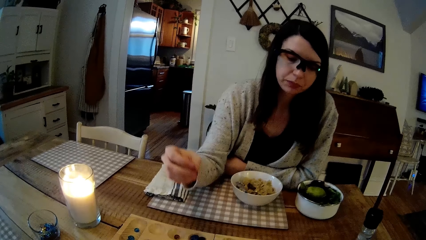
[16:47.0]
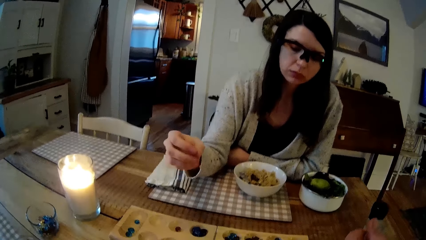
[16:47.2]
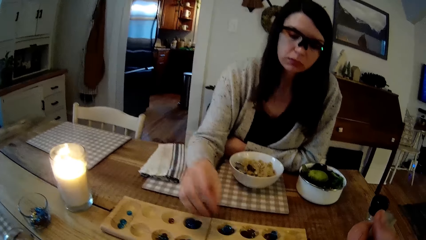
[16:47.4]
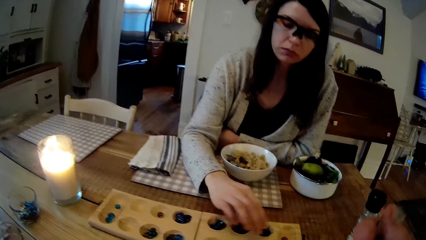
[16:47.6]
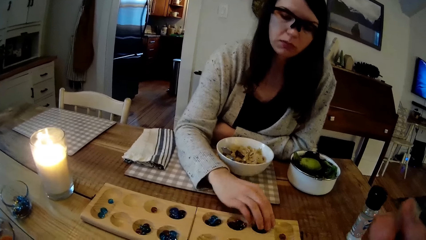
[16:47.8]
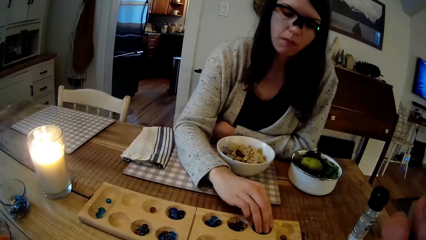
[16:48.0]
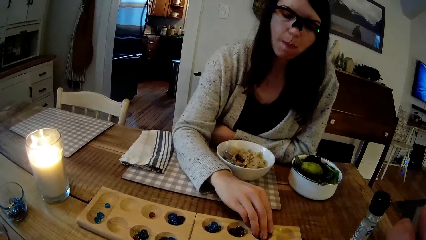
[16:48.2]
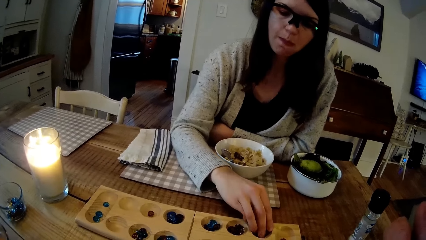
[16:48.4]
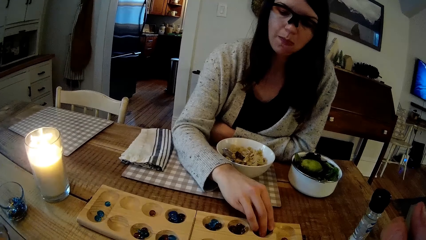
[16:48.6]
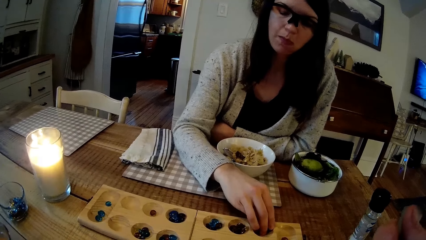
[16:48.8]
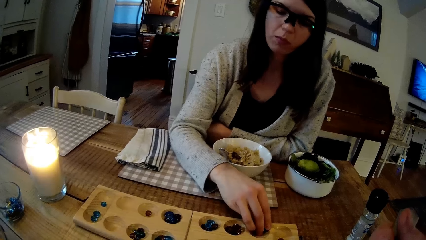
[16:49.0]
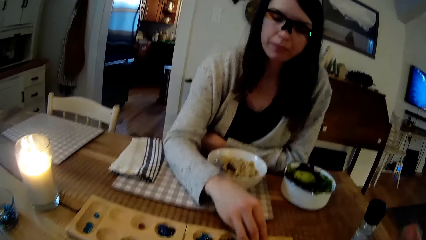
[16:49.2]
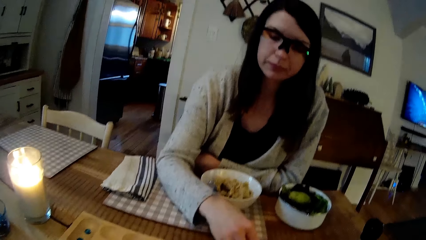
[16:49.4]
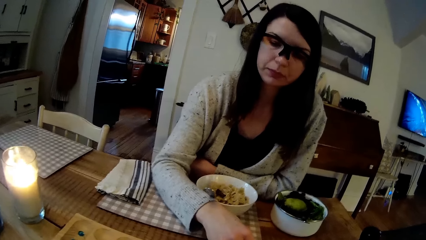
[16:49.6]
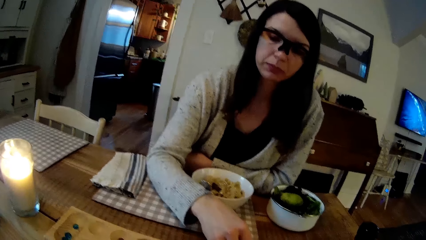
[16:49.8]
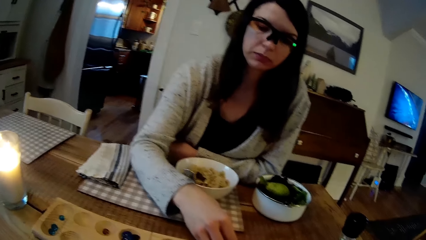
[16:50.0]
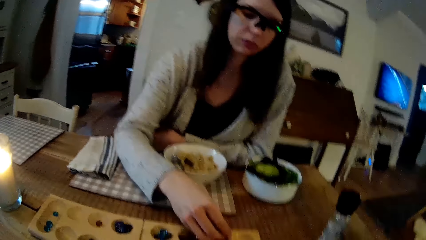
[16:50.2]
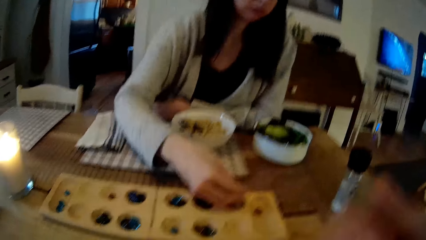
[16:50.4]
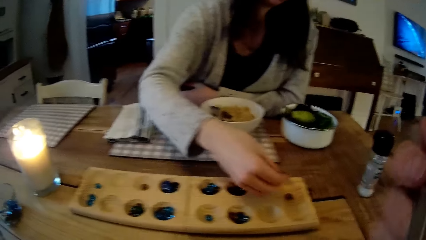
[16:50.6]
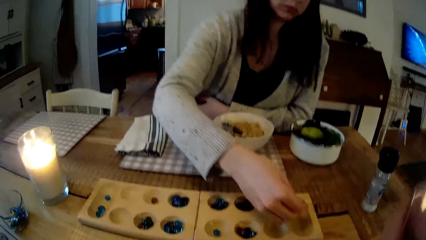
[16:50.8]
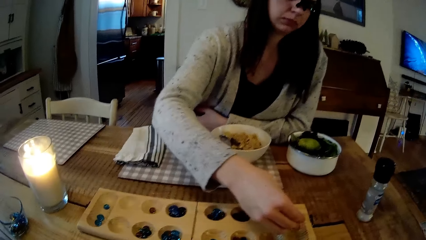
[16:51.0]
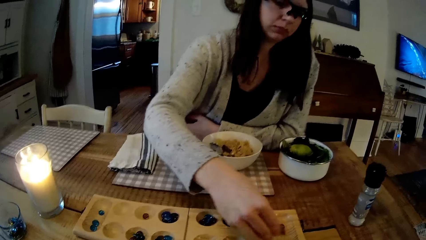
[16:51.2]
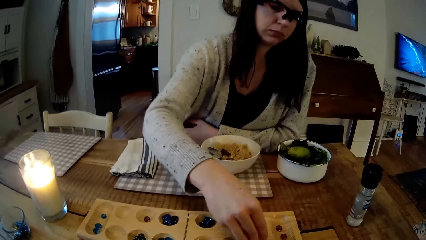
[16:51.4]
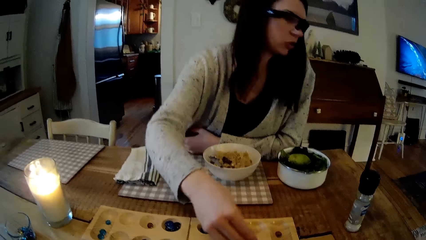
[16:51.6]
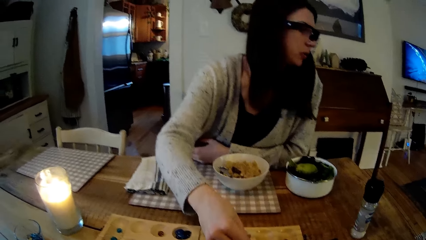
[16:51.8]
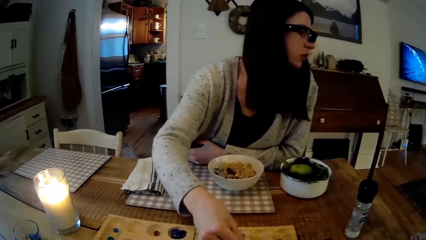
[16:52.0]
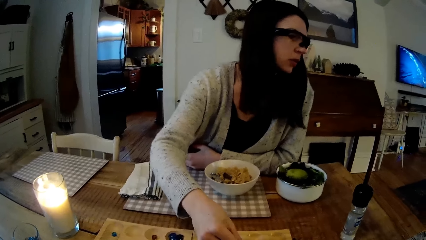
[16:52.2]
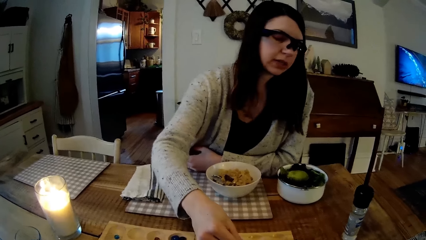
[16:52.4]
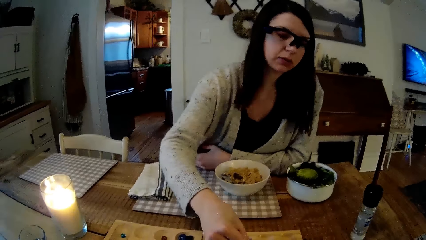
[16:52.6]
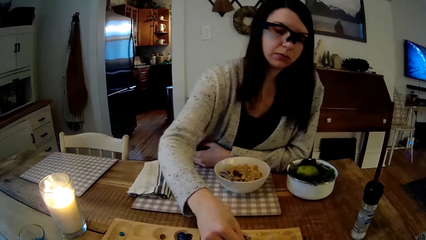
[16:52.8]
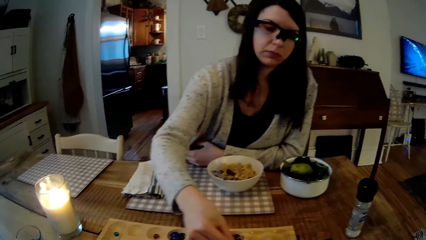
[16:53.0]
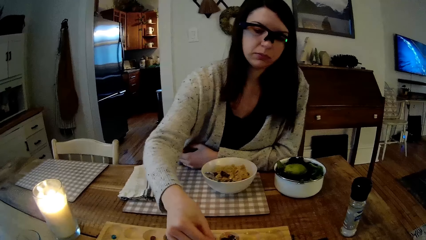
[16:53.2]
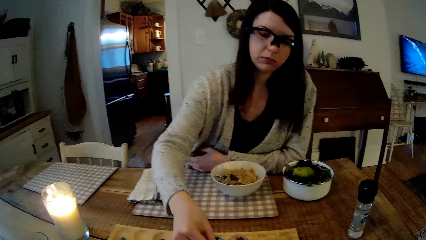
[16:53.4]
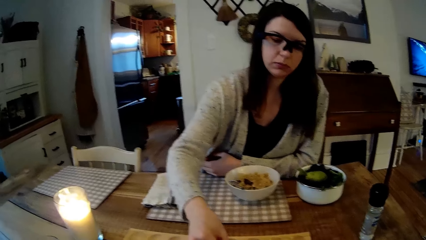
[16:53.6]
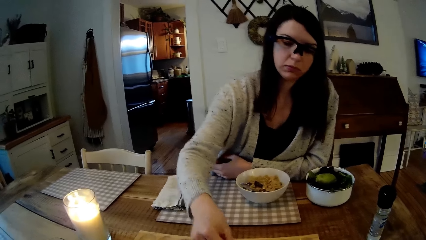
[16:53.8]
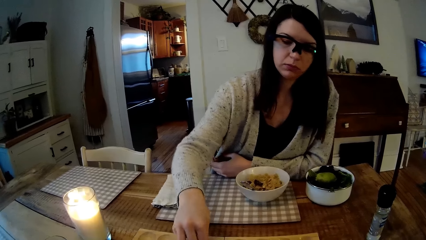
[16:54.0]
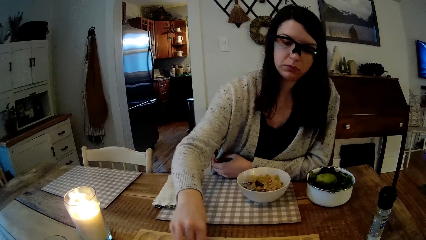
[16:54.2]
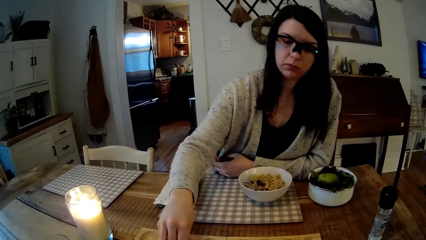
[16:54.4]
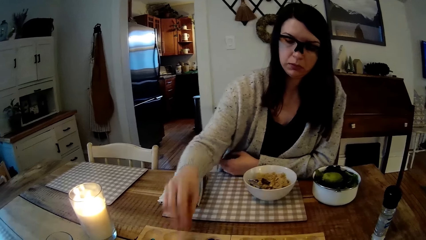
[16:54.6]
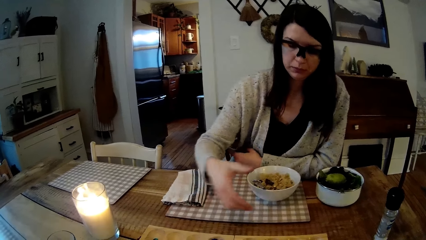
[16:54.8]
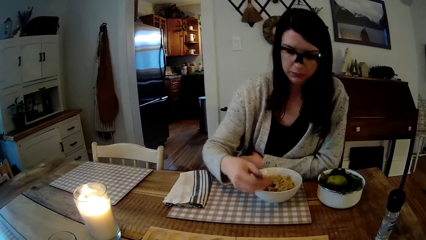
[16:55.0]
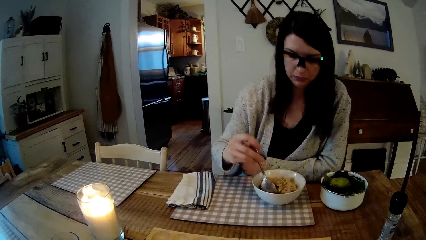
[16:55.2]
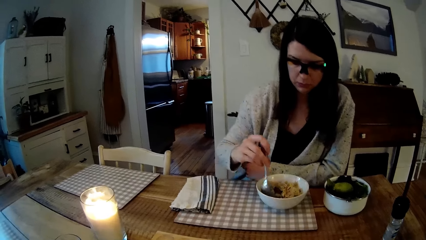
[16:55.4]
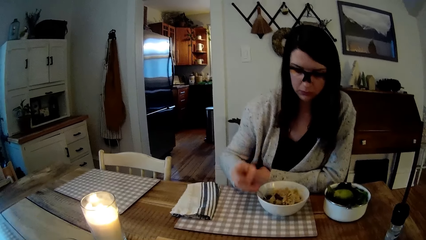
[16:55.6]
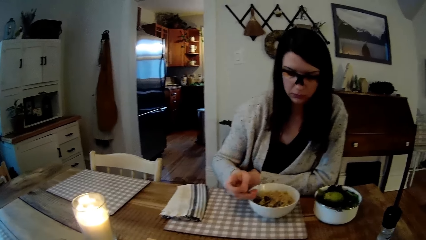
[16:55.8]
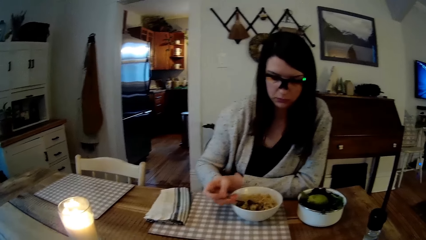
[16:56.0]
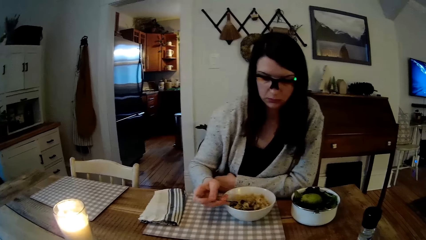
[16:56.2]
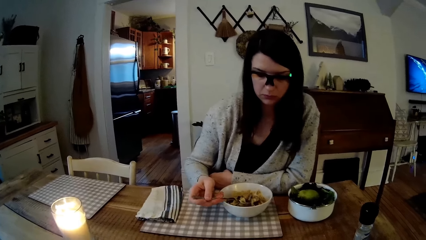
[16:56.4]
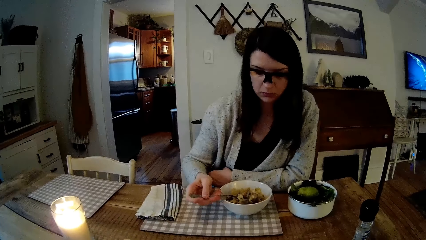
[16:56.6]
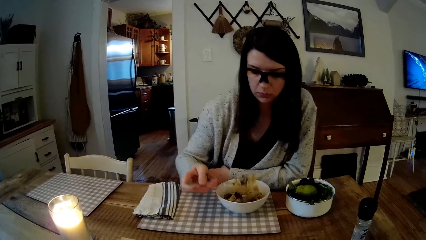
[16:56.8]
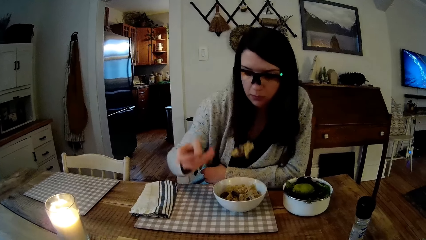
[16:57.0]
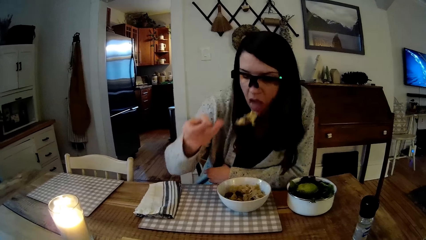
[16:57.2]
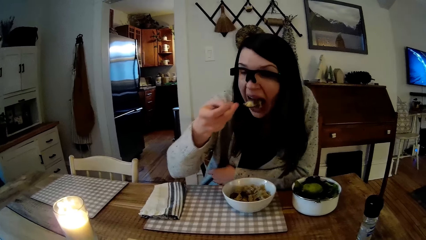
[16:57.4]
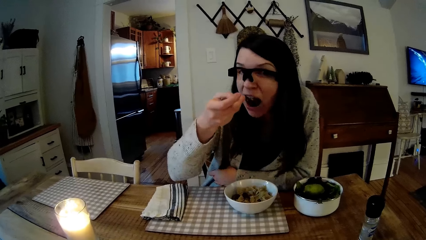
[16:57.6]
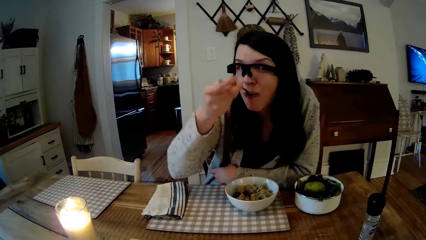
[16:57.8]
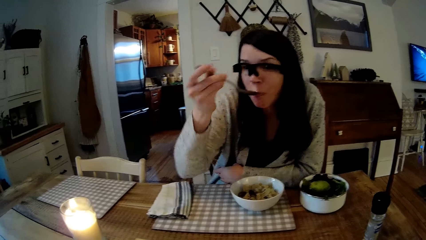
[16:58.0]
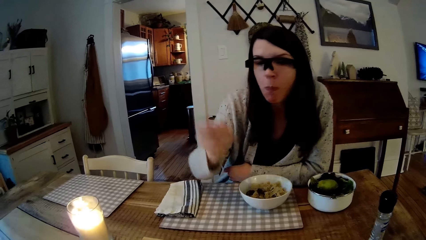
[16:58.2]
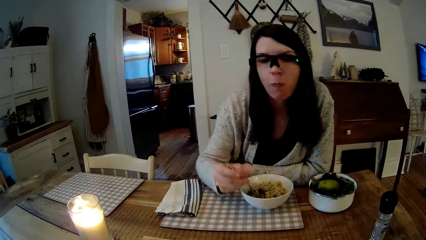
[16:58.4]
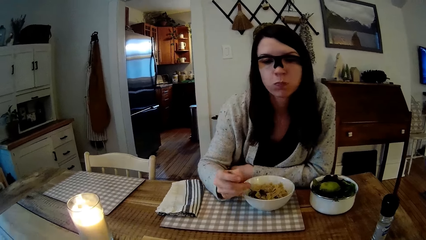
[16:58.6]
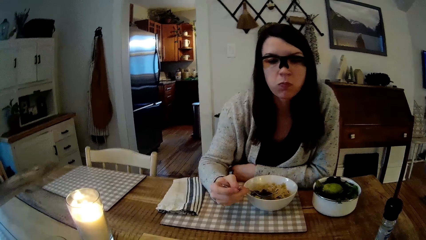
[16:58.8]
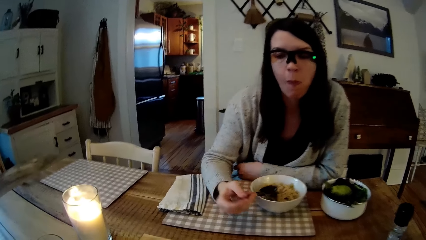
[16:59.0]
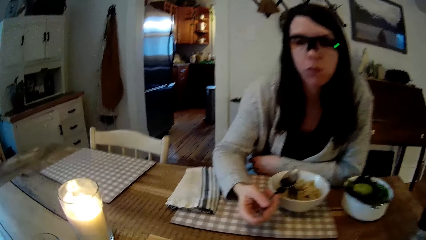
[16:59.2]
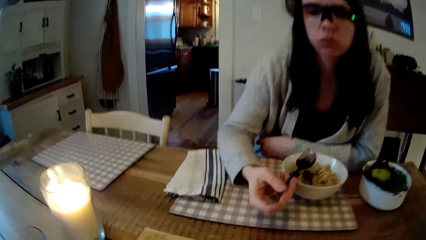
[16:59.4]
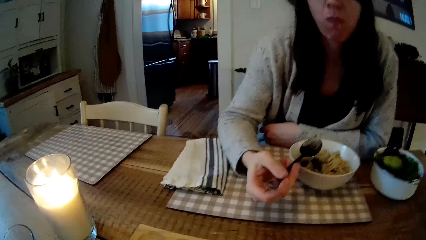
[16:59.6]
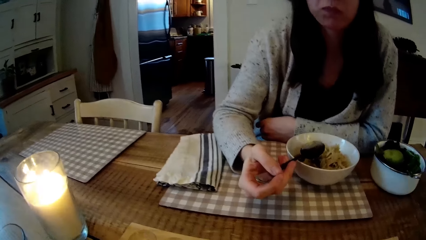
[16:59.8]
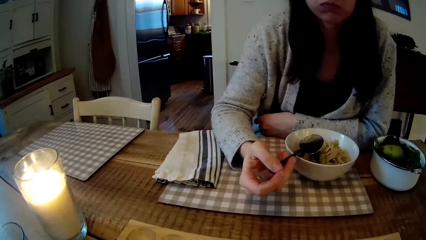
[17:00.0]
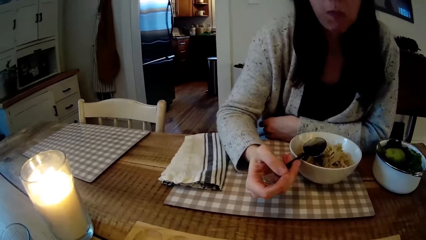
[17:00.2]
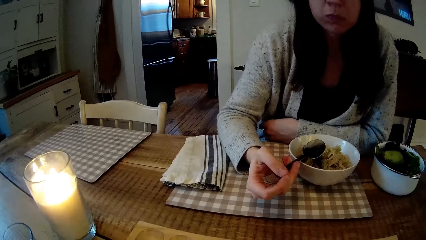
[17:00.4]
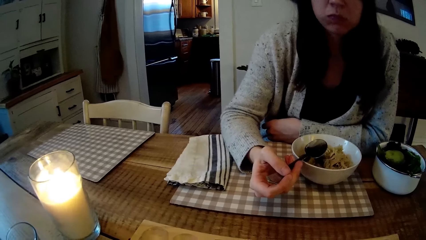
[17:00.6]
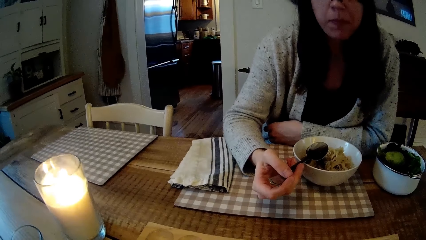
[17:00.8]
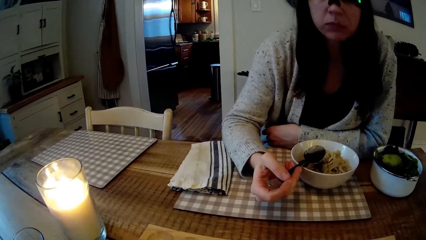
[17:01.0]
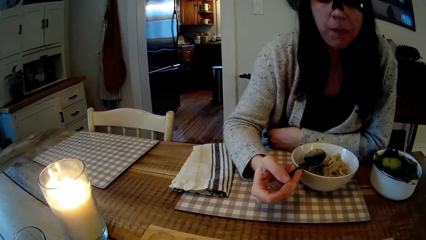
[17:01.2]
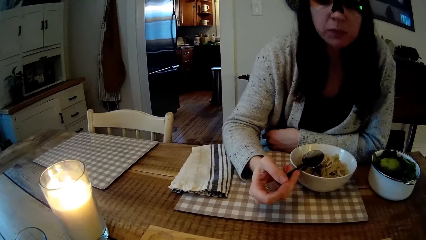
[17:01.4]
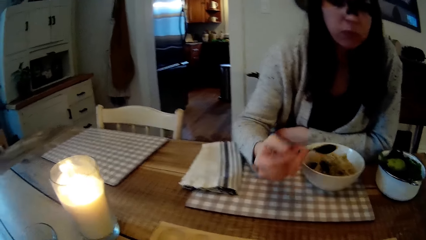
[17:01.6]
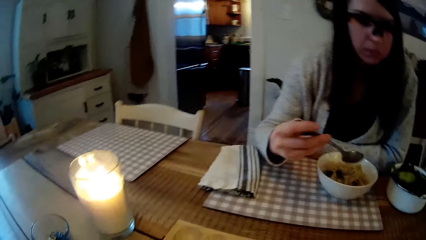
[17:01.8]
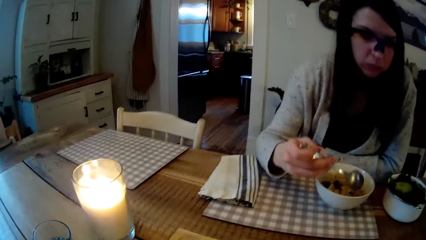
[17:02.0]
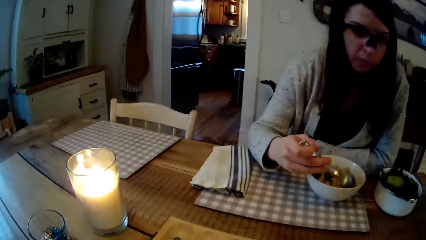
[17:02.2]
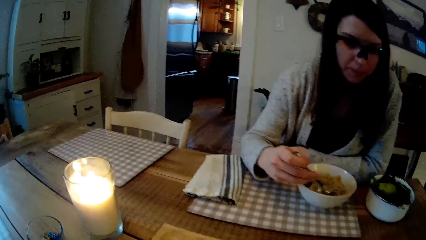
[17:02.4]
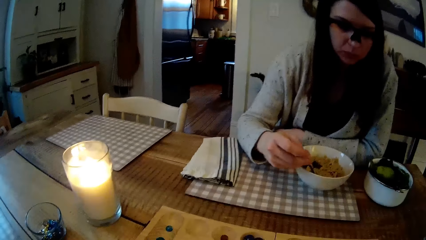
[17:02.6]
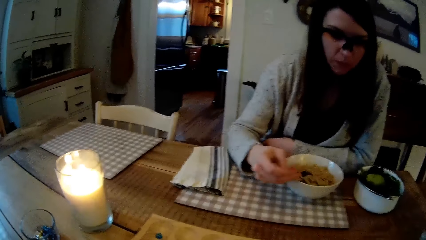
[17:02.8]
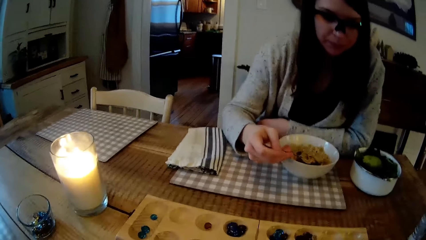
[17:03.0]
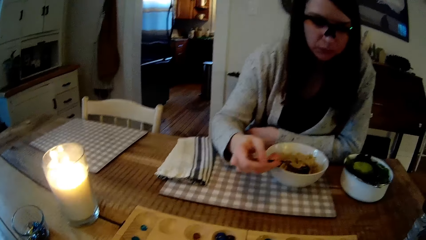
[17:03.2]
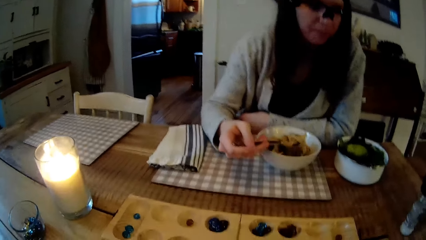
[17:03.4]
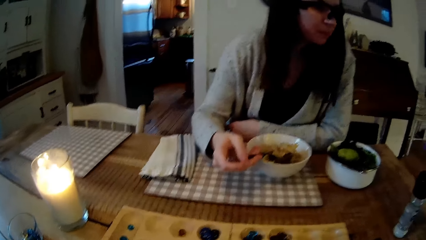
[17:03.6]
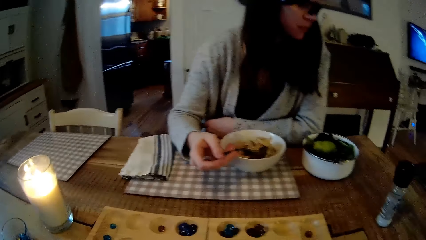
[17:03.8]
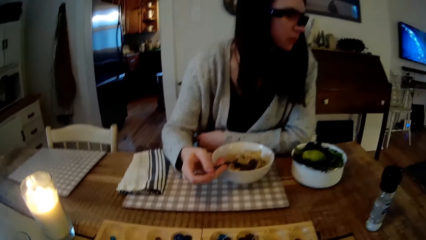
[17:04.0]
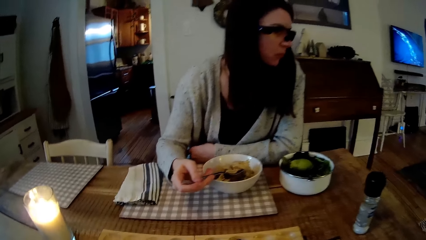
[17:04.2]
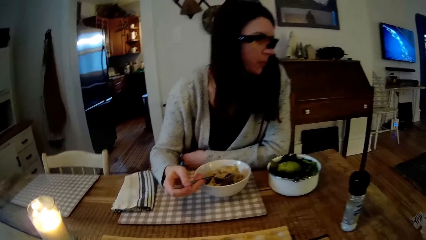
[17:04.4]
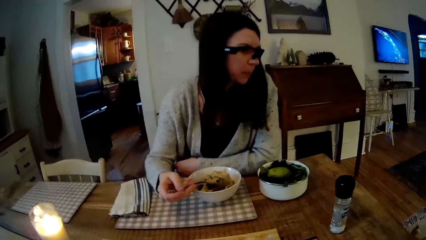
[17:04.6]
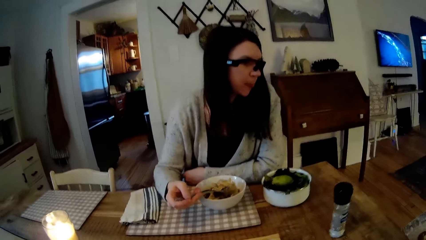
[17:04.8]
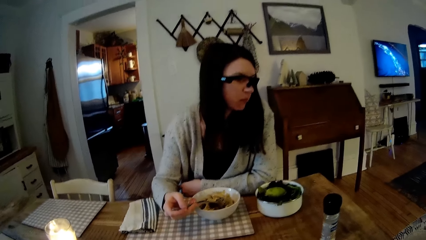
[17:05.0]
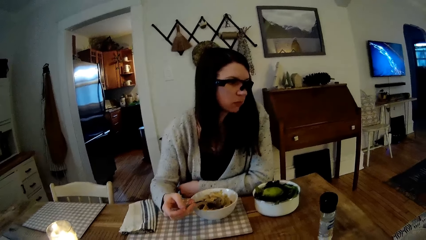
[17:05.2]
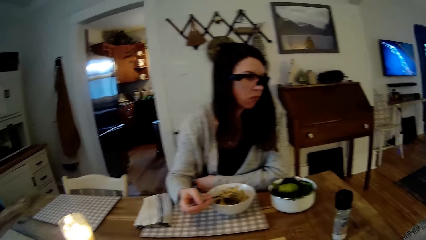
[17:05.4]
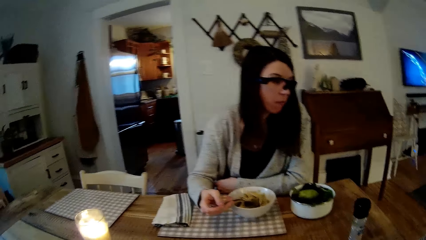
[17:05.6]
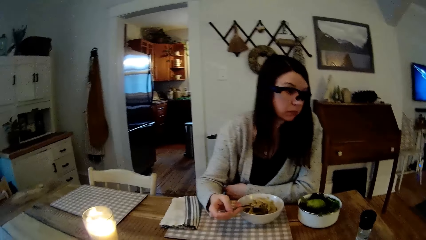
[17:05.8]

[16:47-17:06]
The woman plays the mancala game with mancala seeds in her right hand. She eats macaroni with the spoon in her right hand. She scoops the food. She scoops the food.
